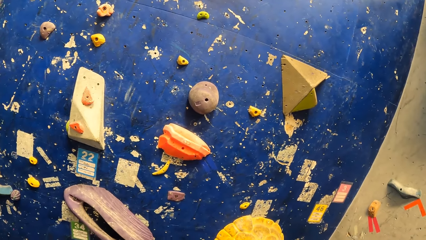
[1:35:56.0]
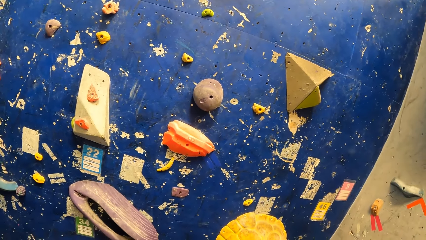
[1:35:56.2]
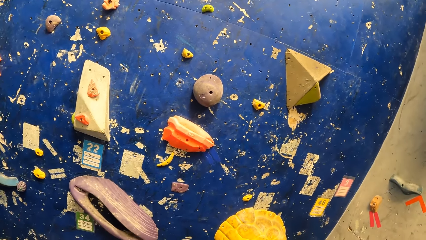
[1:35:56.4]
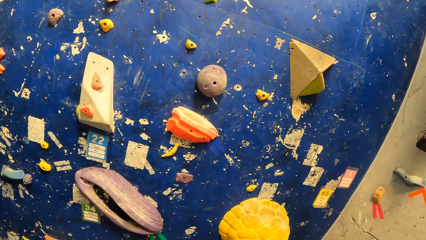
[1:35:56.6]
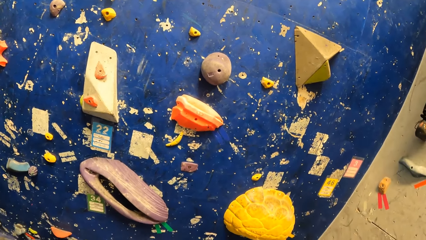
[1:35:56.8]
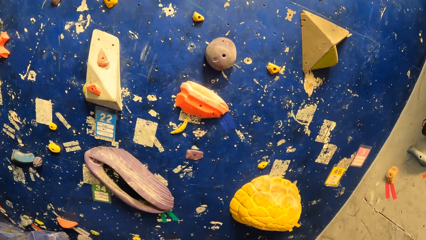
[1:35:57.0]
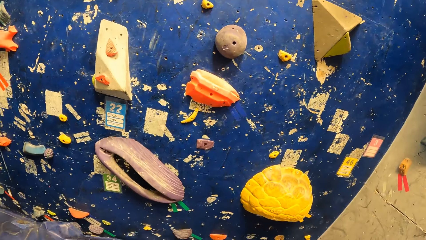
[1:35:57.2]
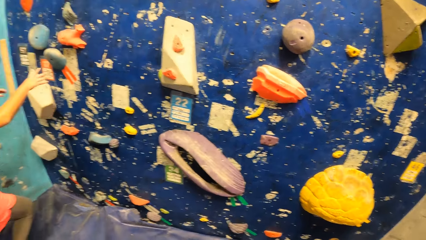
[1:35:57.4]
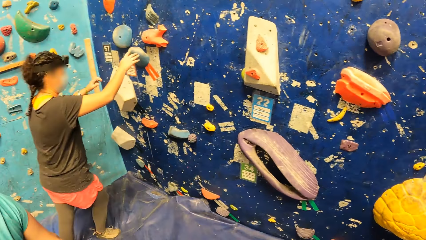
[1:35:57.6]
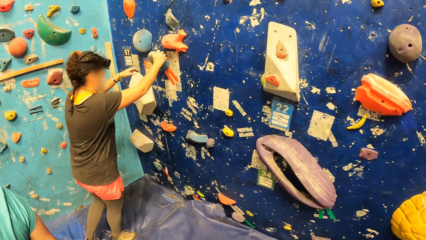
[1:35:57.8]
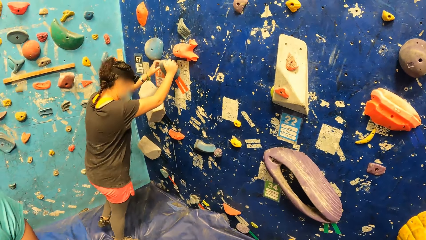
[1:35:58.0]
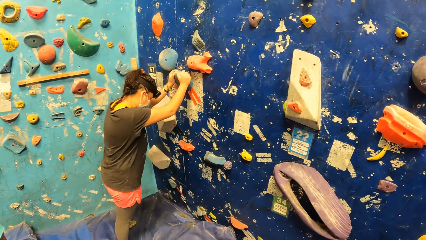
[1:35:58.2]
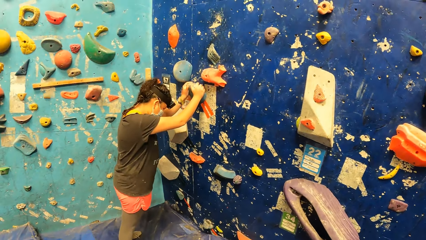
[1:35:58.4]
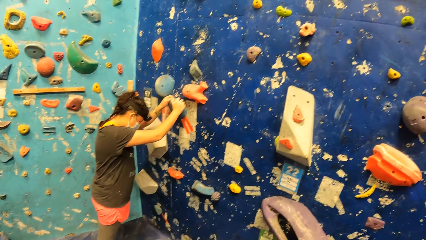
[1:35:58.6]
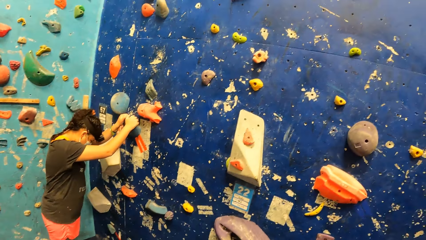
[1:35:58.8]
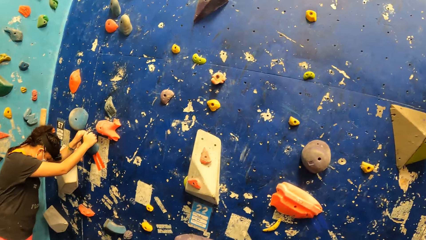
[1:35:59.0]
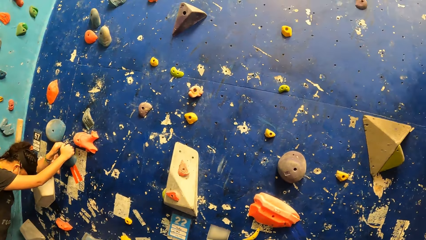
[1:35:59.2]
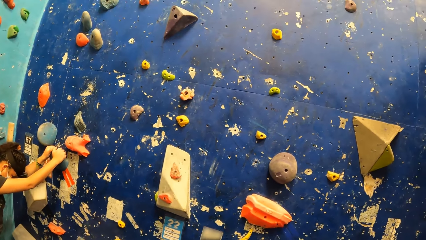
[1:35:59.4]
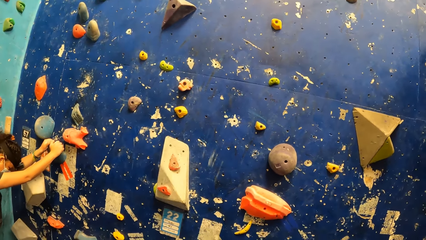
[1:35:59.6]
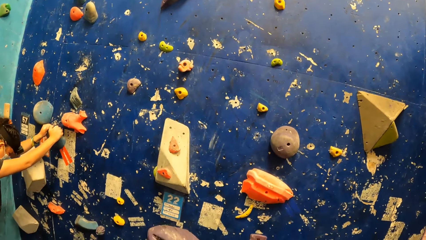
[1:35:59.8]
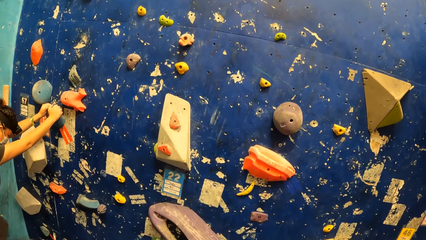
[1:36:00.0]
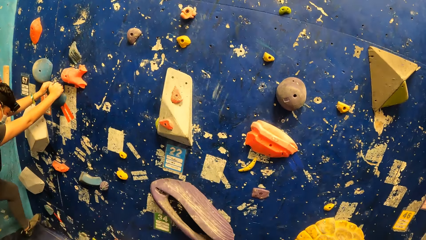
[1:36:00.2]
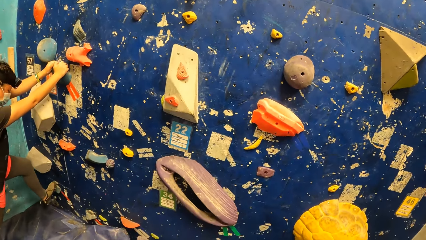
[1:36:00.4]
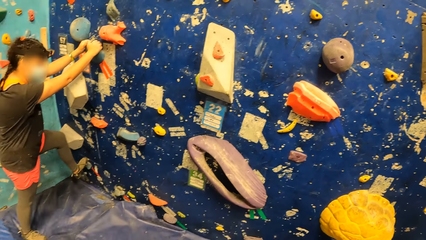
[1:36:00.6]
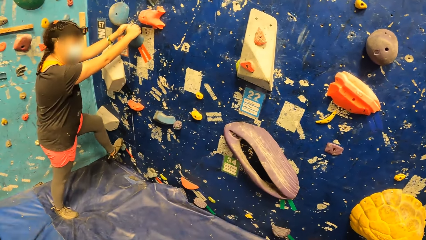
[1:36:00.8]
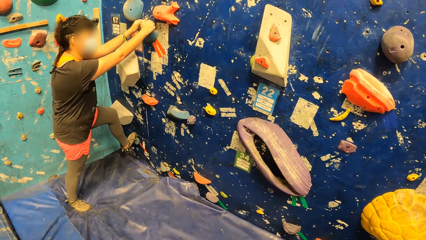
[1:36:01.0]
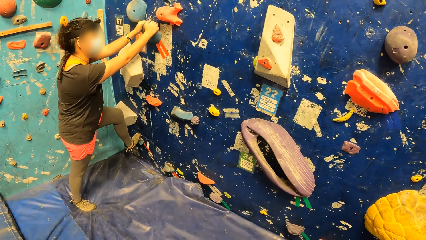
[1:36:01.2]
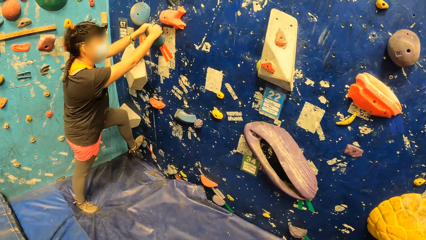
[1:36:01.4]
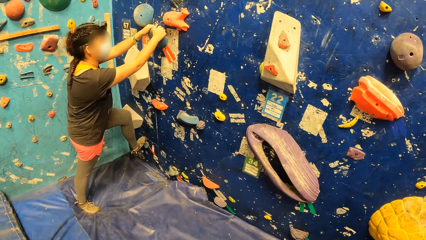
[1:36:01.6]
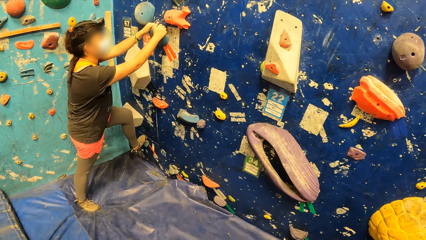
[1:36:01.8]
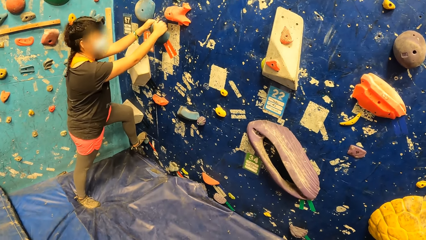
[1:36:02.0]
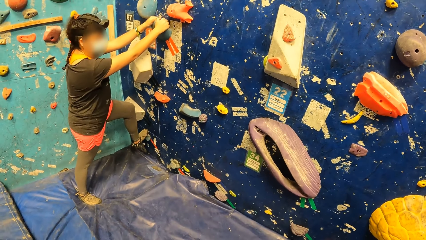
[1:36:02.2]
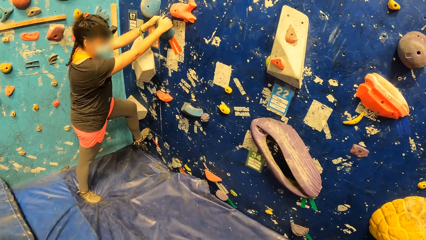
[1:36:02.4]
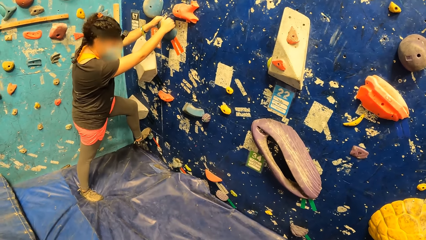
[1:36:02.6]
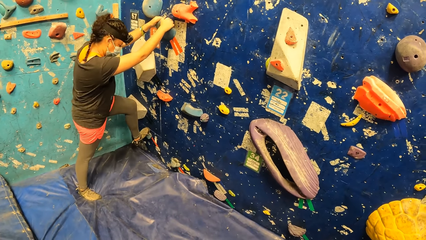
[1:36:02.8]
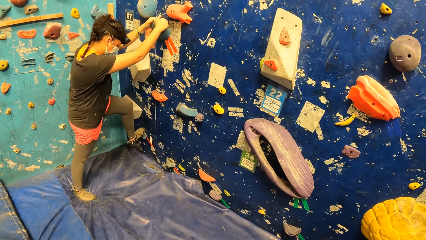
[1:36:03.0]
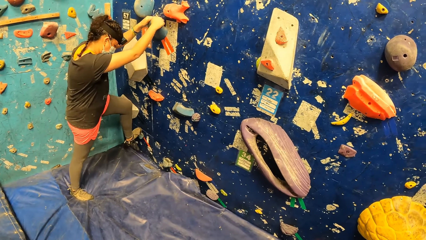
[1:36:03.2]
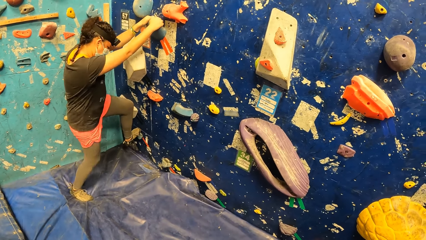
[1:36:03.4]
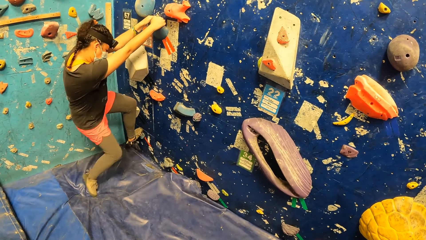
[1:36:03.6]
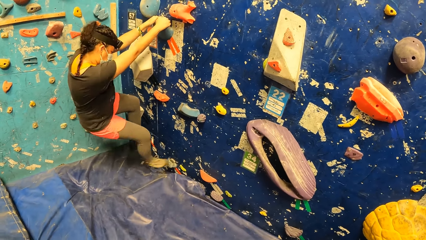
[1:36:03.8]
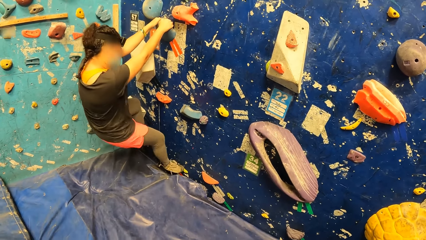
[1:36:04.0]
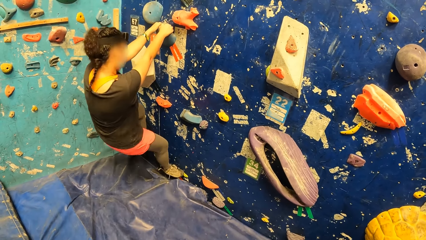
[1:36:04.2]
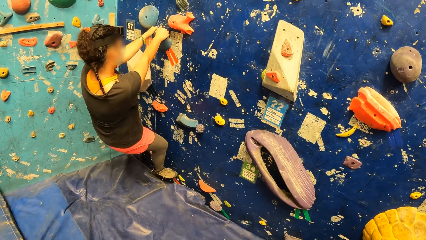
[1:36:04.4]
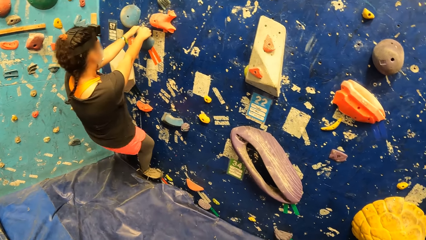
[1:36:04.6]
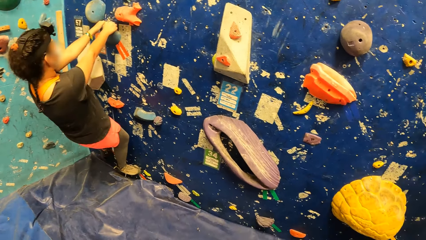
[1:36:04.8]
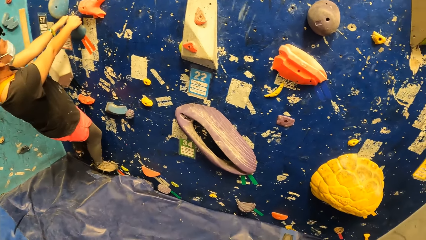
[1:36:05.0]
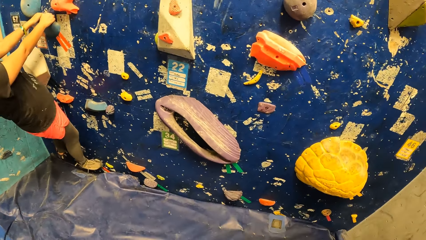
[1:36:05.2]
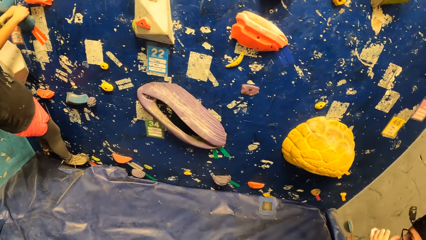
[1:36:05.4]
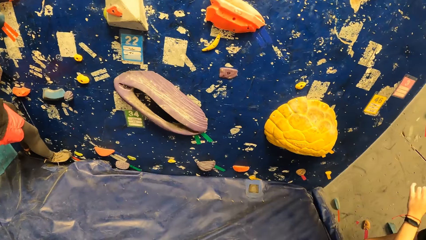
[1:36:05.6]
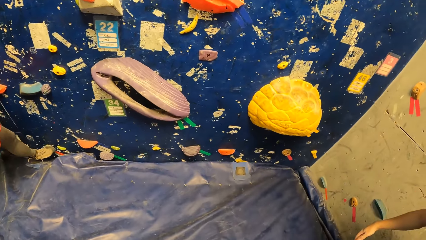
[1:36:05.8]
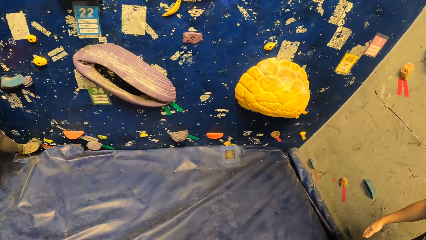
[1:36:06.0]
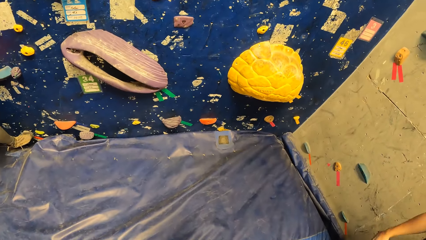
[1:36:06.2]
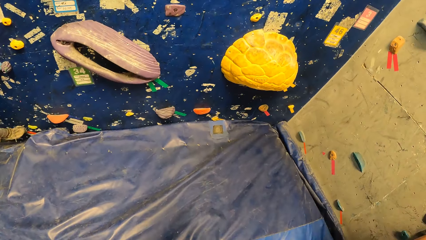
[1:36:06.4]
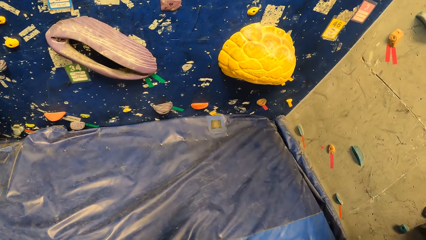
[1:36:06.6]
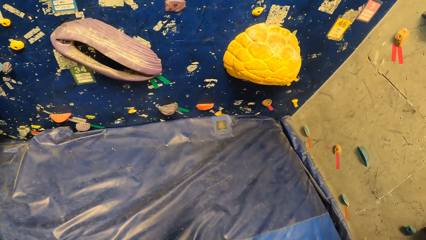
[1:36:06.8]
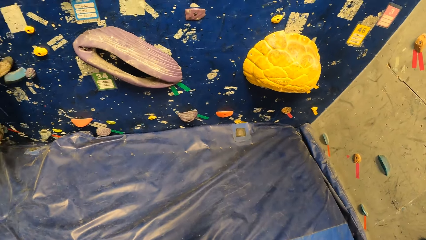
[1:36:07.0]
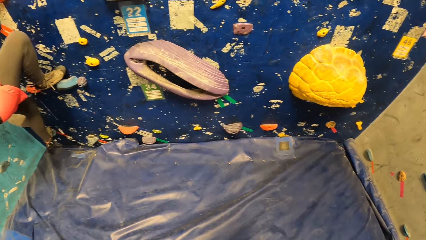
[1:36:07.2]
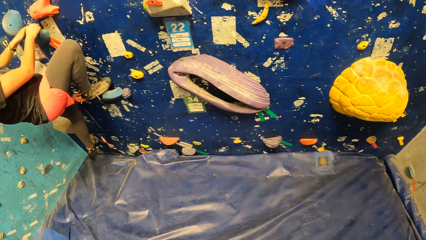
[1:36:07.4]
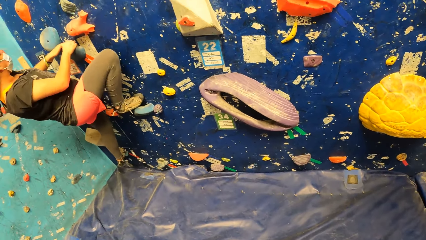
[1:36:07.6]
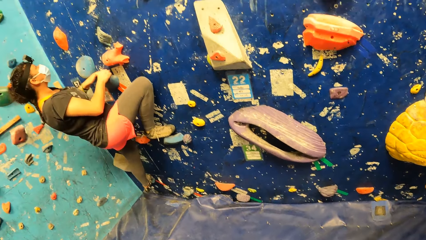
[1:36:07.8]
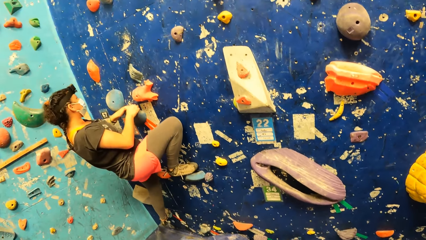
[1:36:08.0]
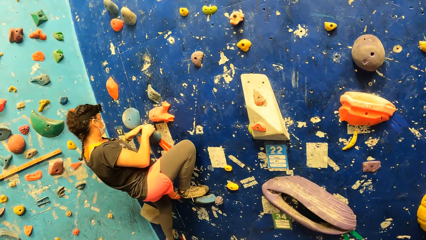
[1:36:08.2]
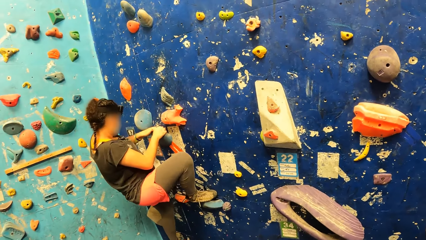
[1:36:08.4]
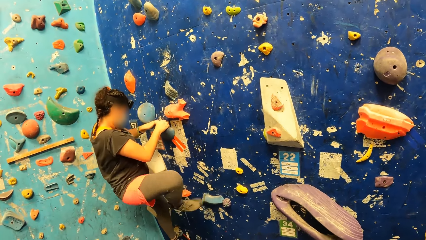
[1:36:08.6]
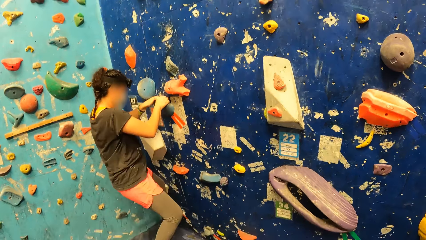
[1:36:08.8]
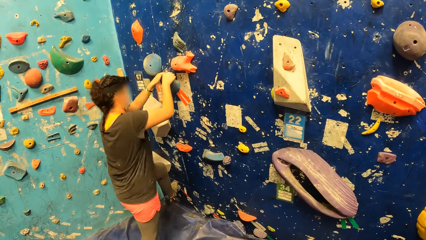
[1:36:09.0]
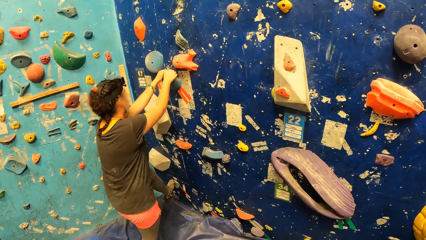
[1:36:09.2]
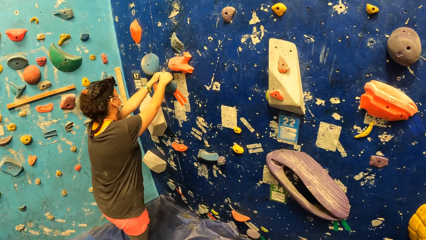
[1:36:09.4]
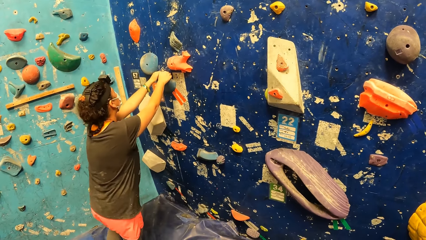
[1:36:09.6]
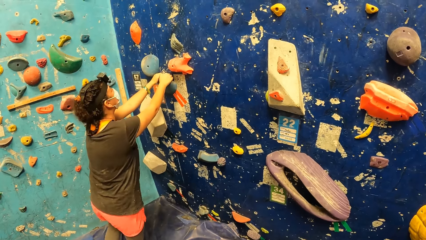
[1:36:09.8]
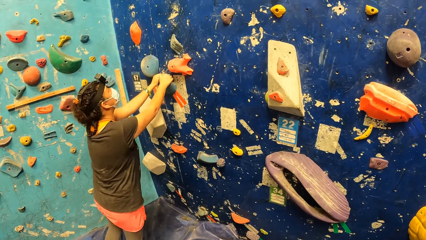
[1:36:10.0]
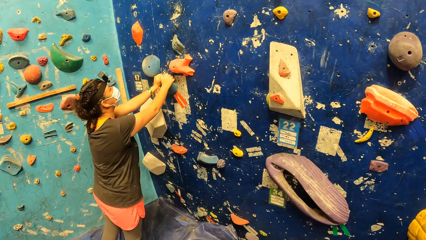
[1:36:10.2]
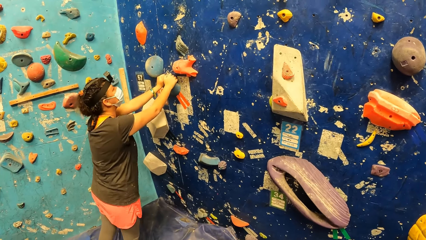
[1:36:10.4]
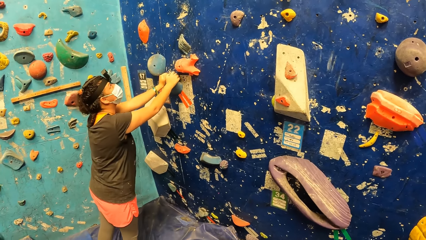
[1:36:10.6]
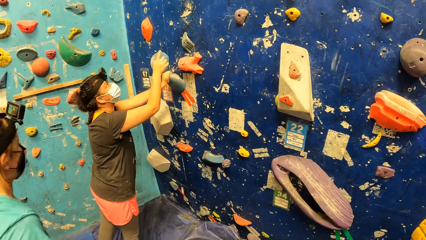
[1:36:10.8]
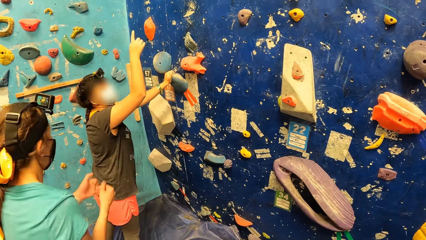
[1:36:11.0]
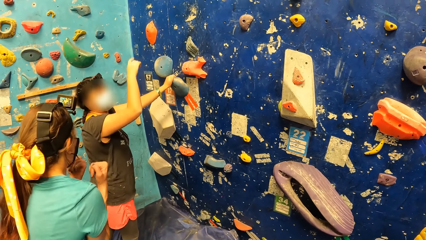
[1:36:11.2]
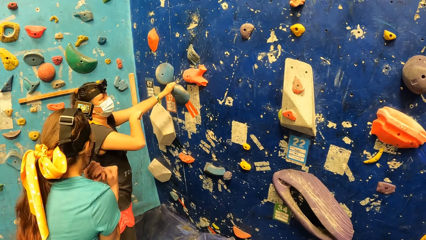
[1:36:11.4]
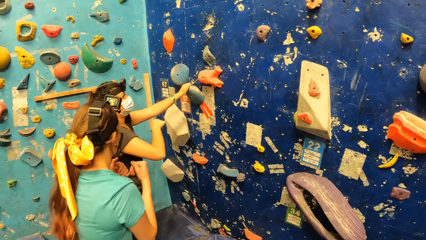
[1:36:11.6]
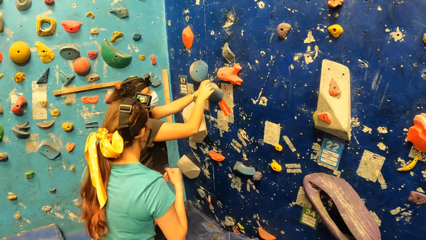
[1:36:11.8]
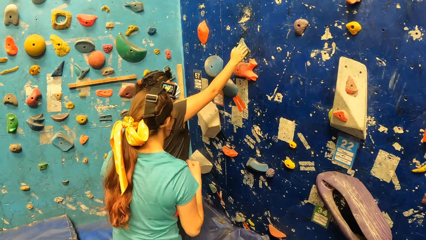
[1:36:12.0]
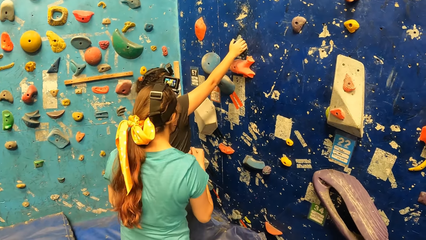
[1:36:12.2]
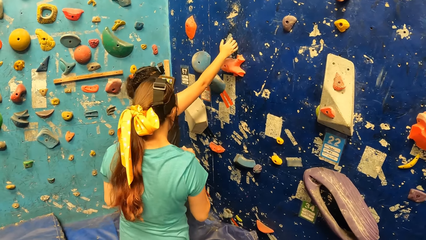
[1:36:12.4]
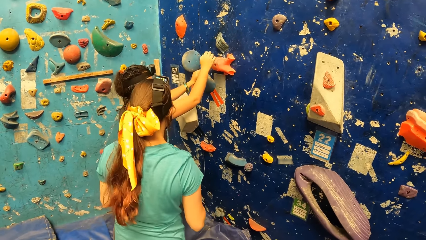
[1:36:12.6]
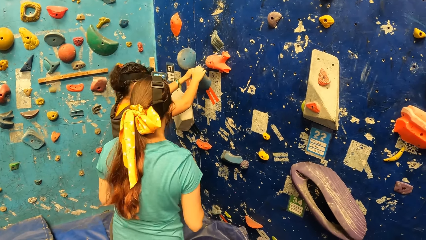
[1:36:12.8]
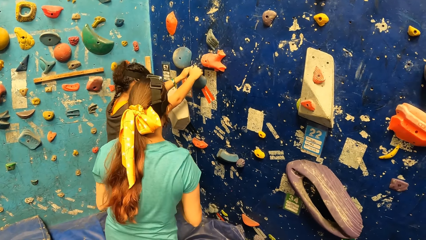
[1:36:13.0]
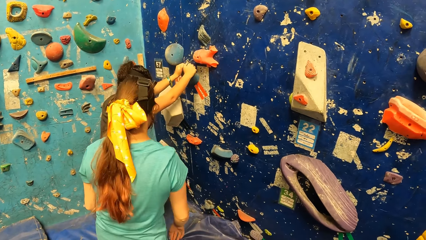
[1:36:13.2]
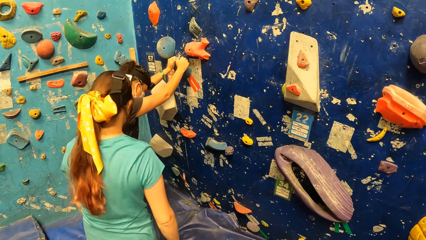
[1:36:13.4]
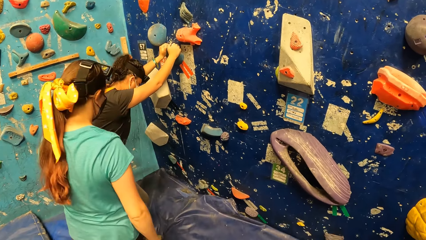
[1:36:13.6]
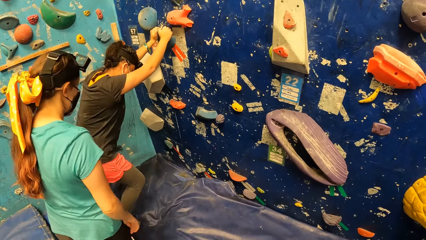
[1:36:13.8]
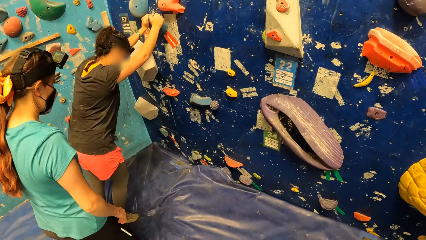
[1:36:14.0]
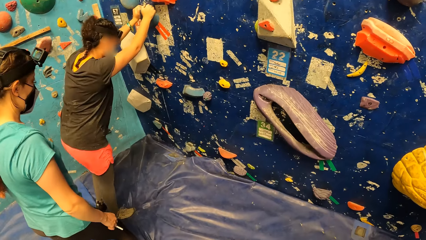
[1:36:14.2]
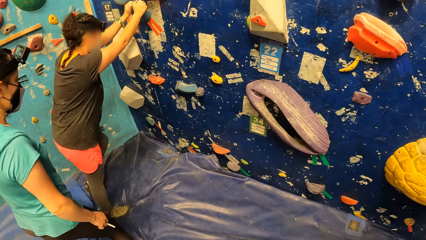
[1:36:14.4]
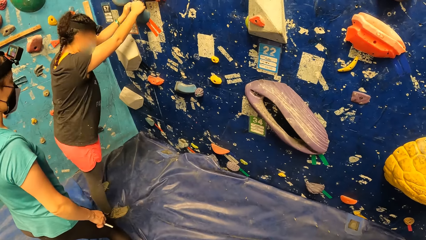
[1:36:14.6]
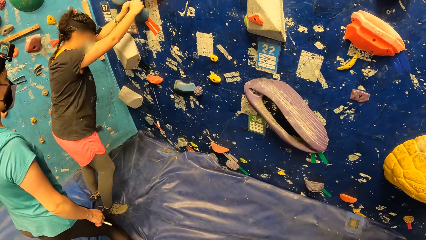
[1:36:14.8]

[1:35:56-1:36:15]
The camera wearer looks around. A woman holds a hold in the bouldering wall with both hands. The woman climbs the bouldering wall with both hands. The camera wearer looks around. The woman steps down the bouldering wall. The camera wearer climbs down. The woman interacts with another woman. A woman moves.
